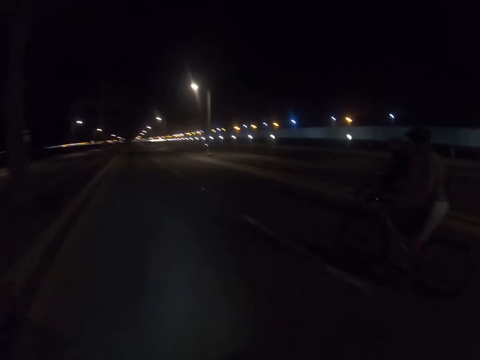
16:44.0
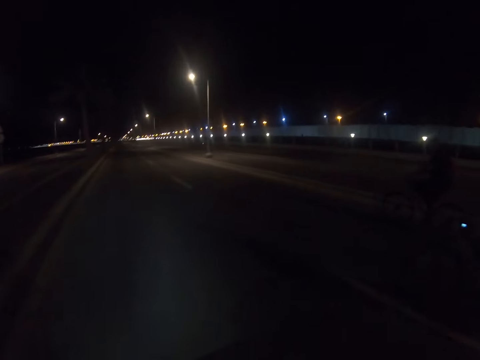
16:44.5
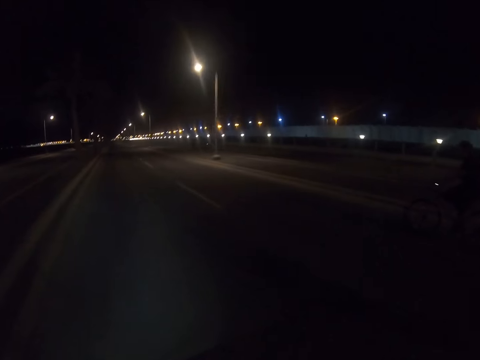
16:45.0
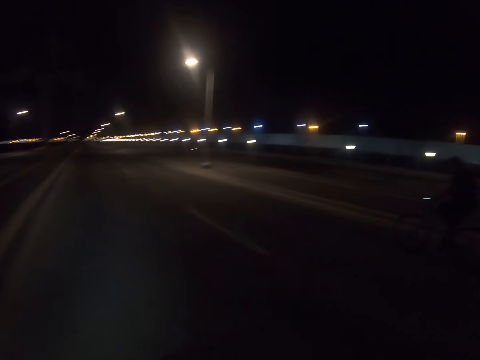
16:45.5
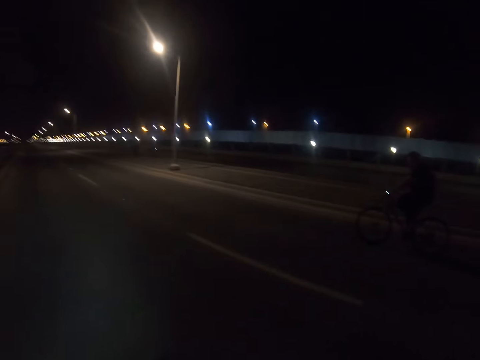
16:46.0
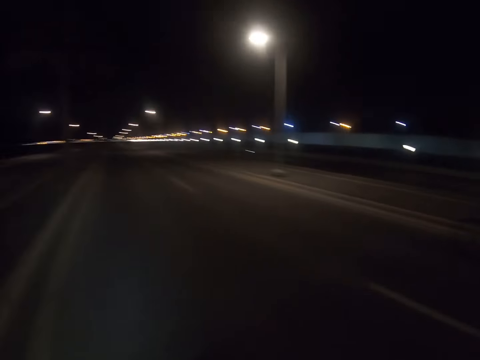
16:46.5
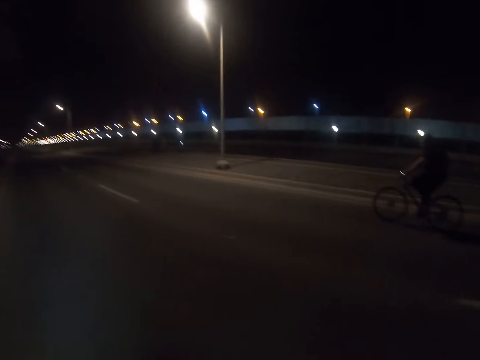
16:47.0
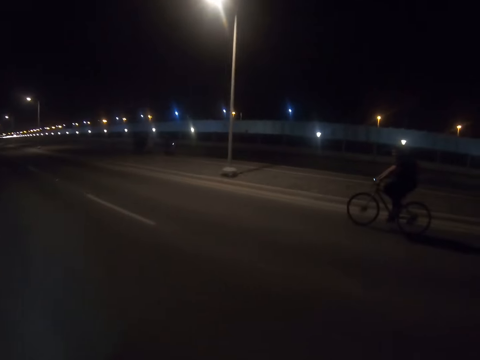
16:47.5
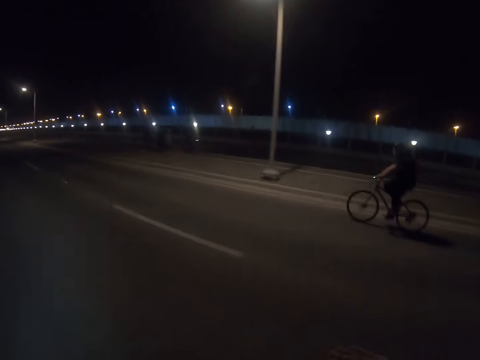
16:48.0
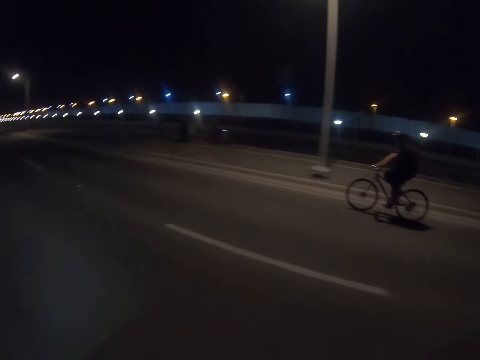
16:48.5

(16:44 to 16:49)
A woman rides a bike on the road.

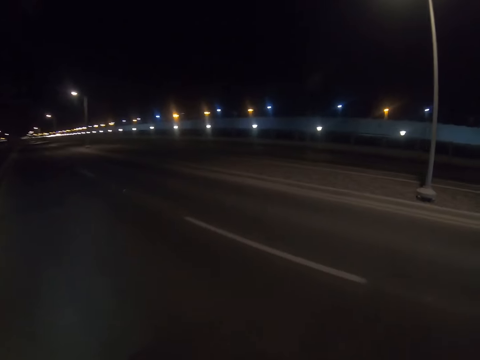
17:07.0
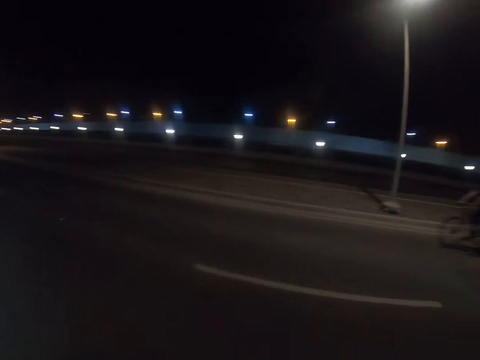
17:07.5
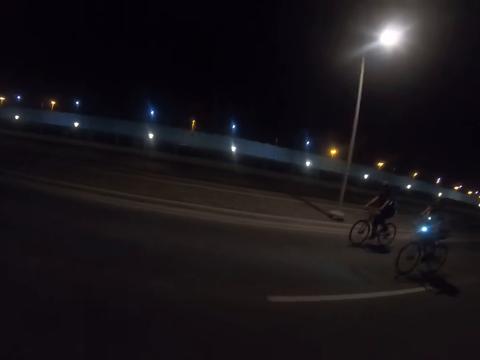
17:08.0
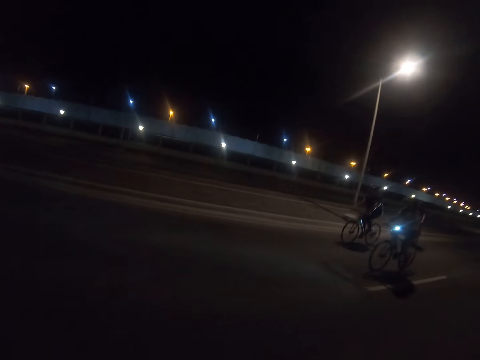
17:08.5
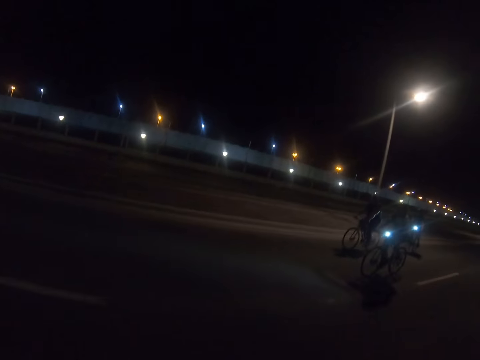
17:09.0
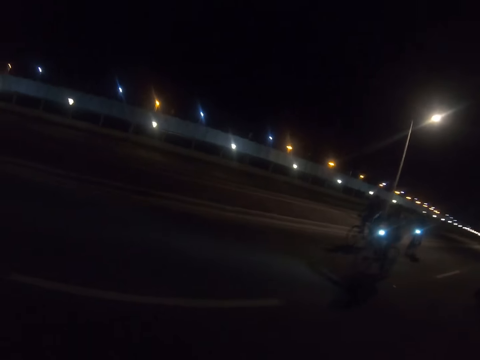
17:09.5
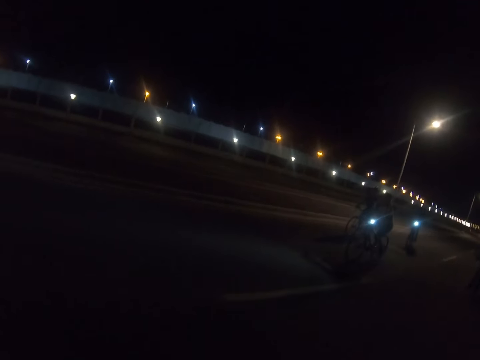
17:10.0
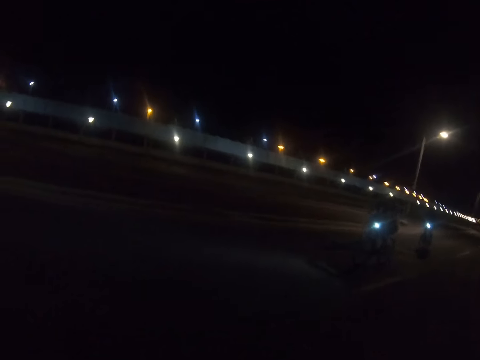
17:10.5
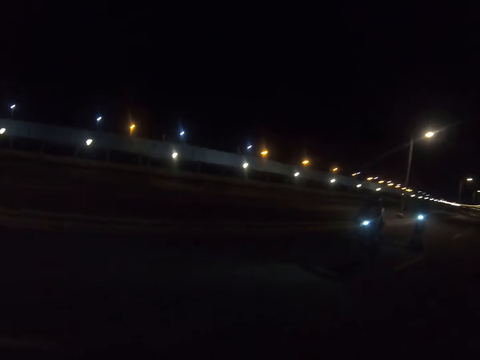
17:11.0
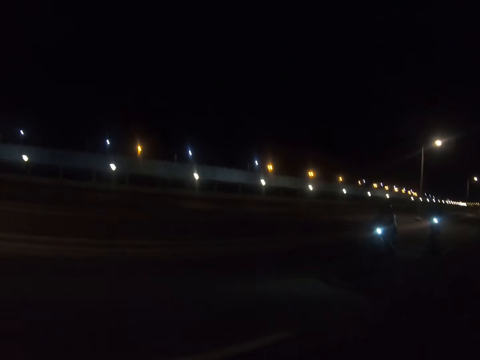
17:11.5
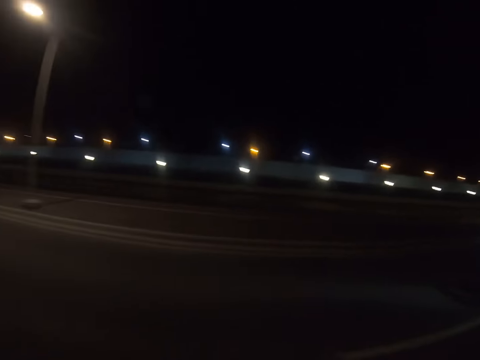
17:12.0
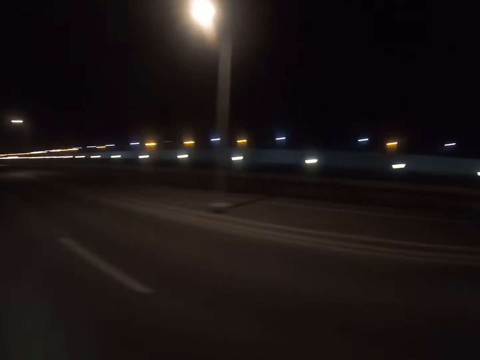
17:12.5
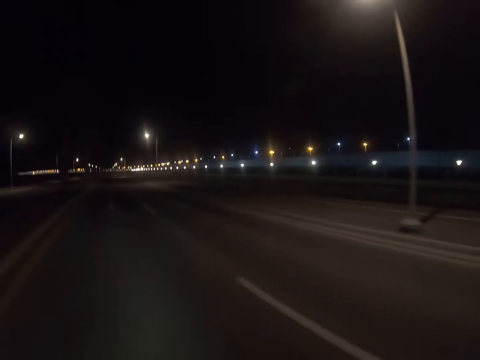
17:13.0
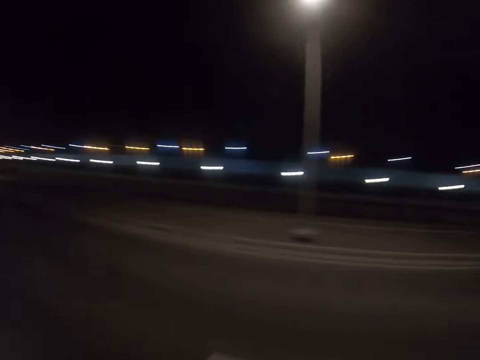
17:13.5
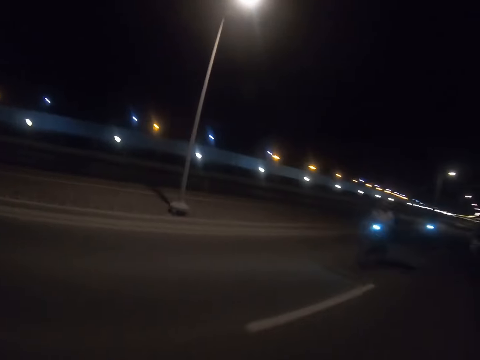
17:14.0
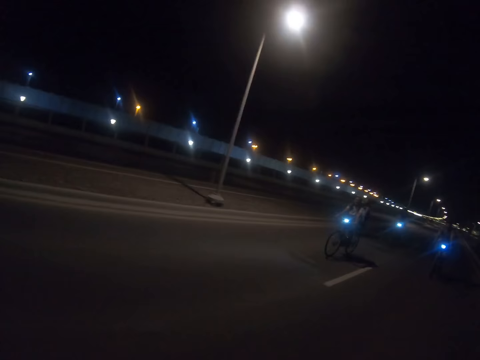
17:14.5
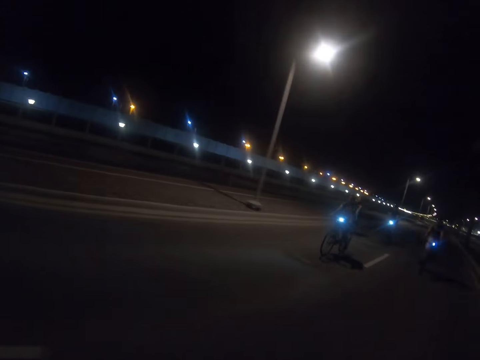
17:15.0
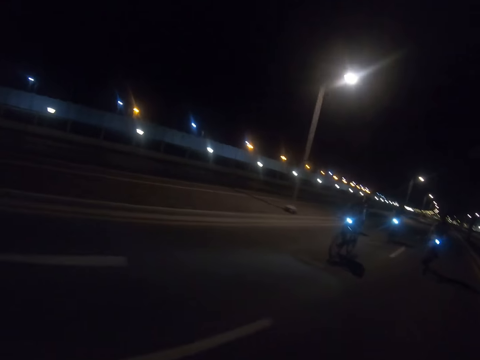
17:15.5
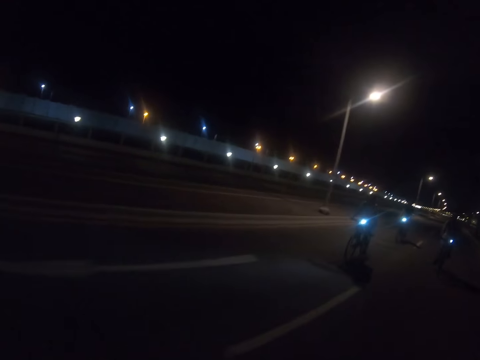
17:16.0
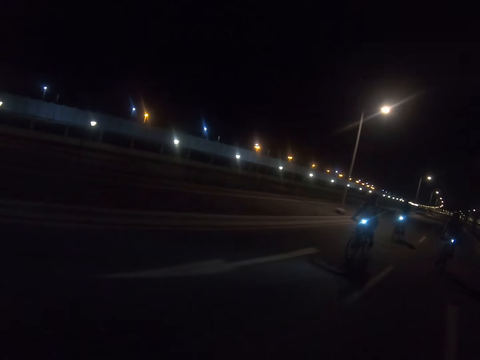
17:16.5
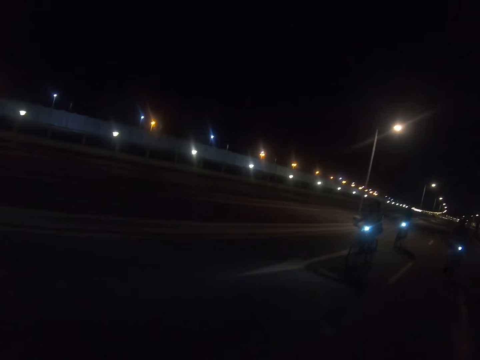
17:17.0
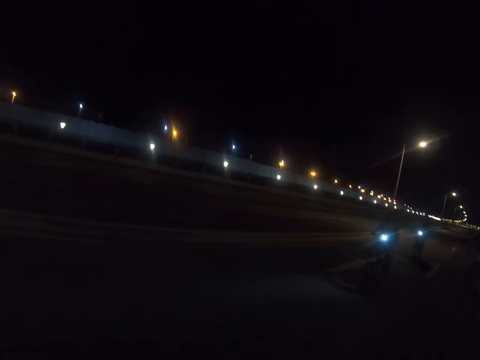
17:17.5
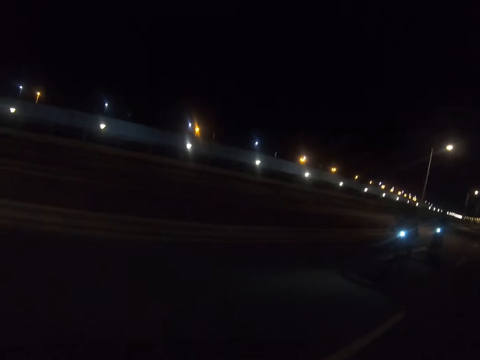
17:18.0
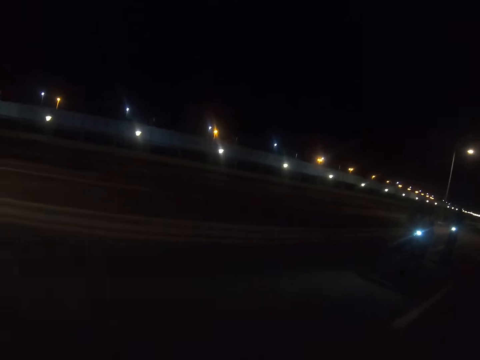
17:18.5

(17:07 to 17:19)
A woman rides a bike on the road. The camera wearer looks back. Another woman rides a bike on the road. The camera wearer looks back.

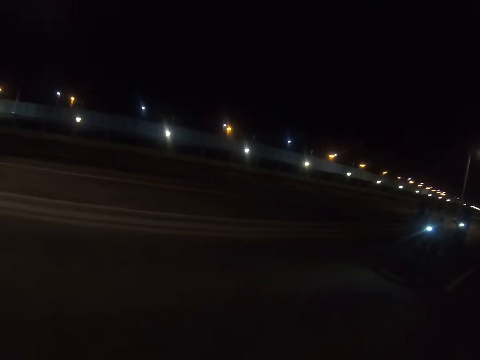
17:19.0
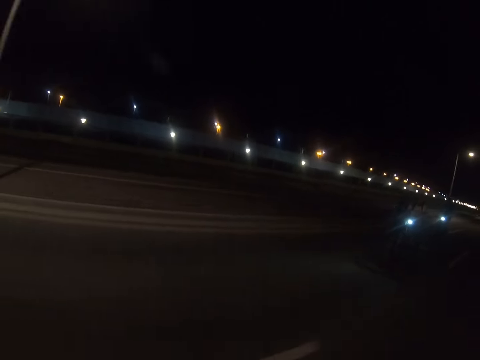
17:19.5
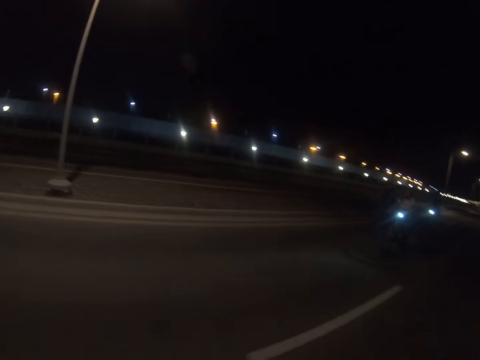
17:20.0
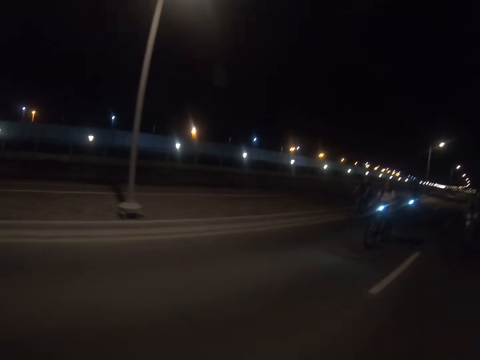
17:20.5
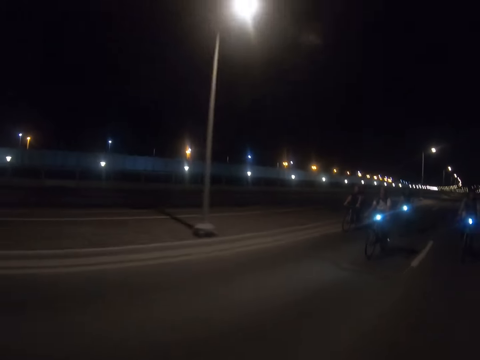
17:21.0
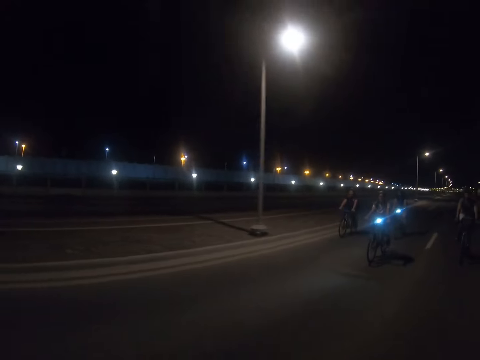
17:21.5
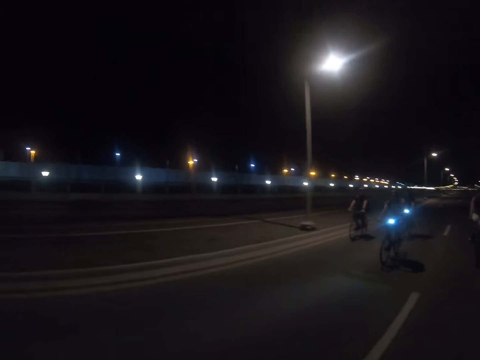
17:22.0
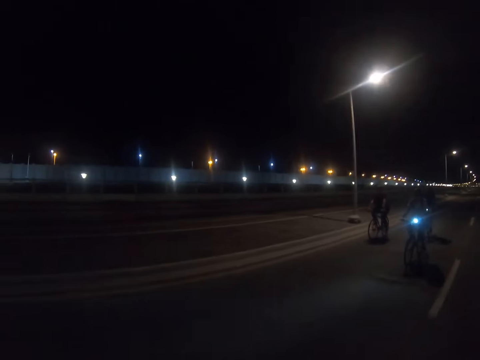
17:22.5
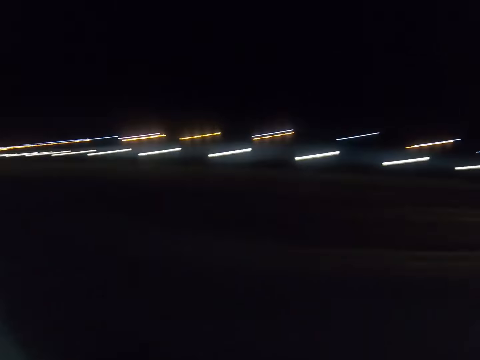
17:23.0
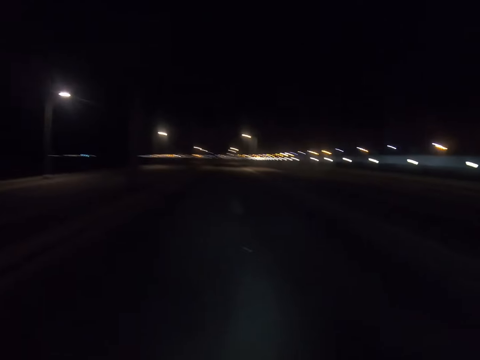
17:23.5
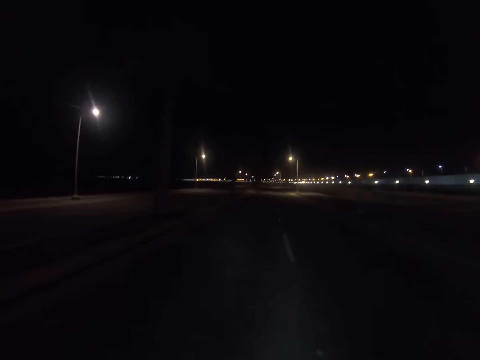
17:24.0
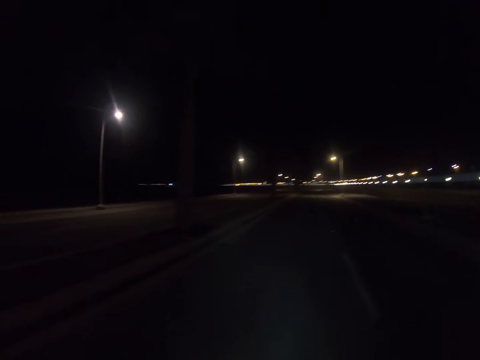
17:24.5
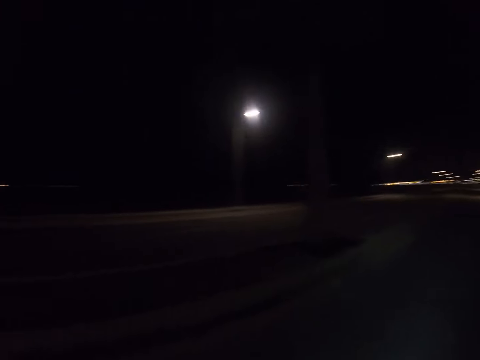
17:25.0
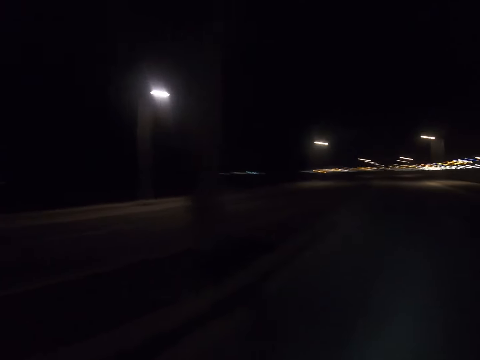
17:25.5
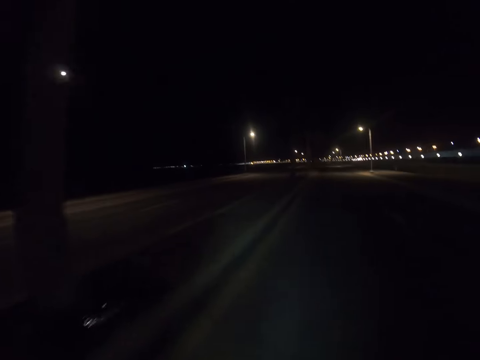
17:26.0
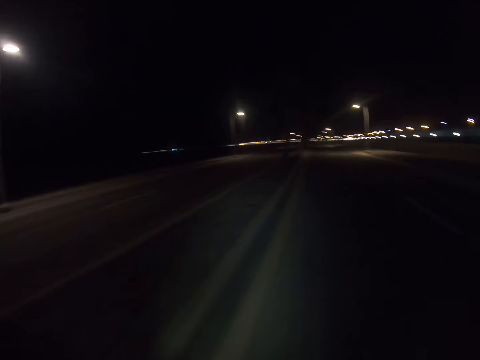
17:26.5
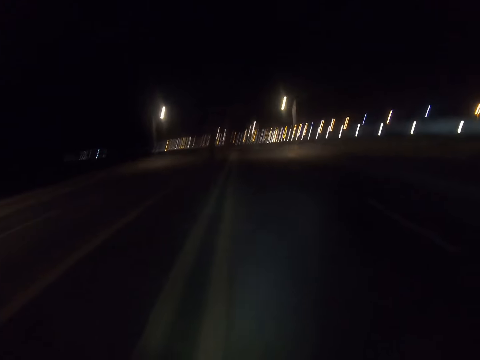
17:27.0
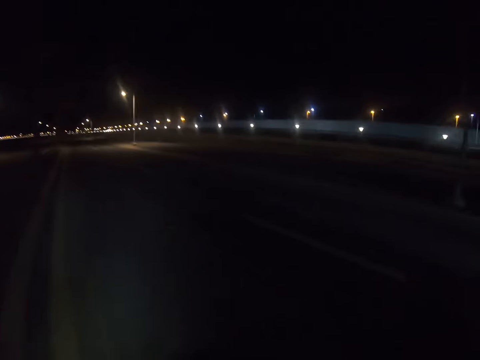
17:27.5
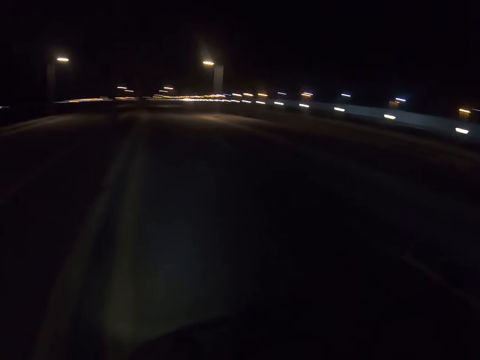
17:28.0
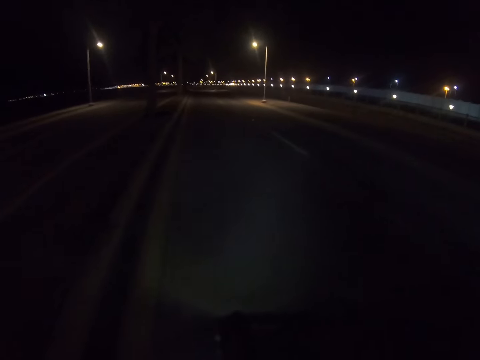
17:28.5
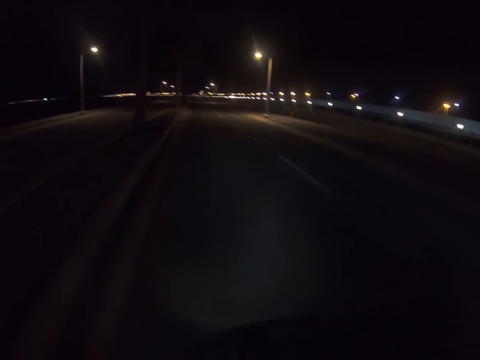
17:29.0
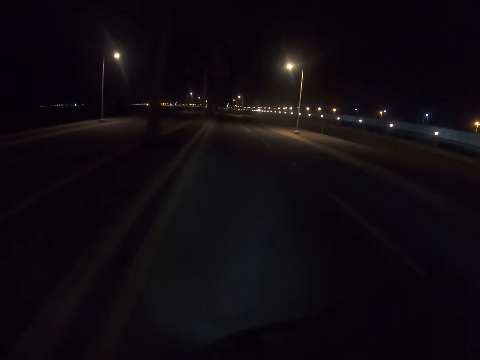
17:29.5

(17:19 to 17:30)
The camera wearer rides a bike on the road.
